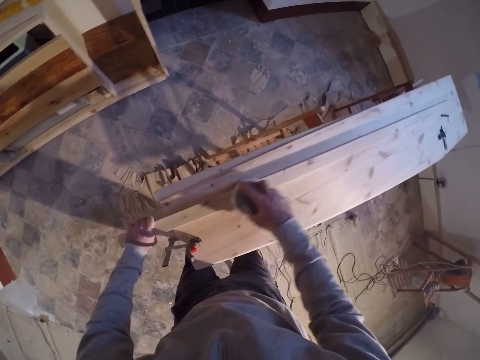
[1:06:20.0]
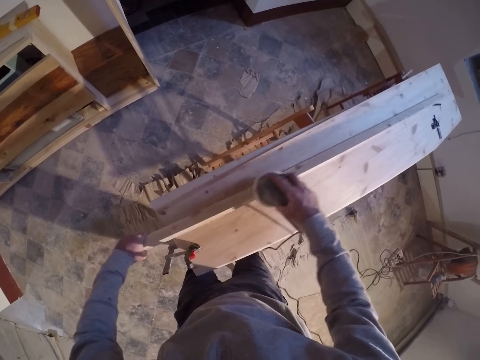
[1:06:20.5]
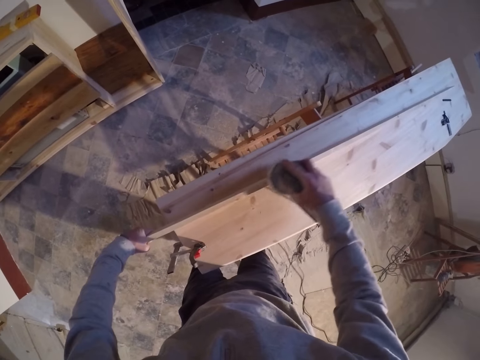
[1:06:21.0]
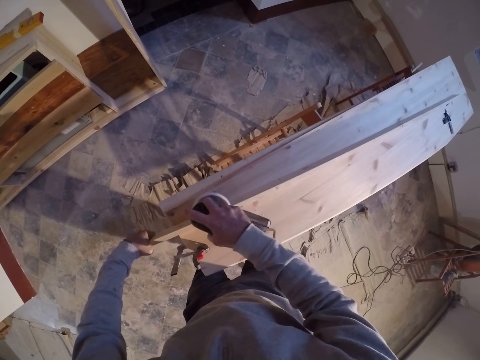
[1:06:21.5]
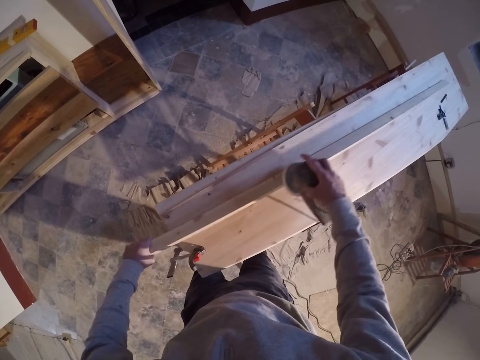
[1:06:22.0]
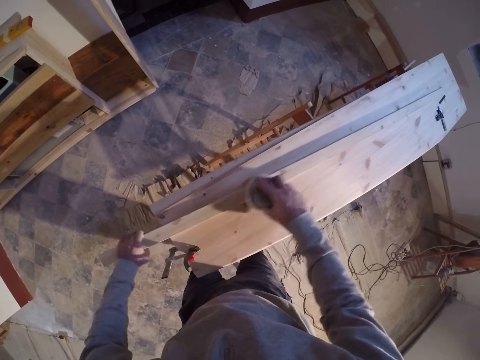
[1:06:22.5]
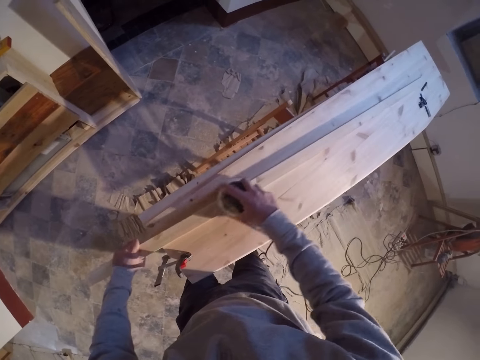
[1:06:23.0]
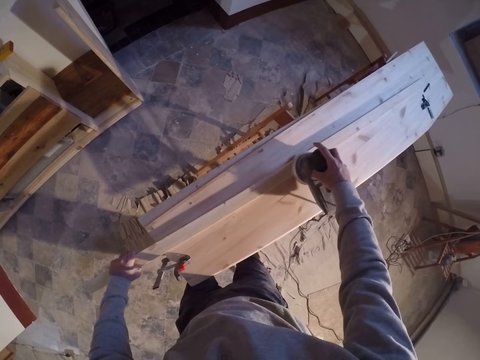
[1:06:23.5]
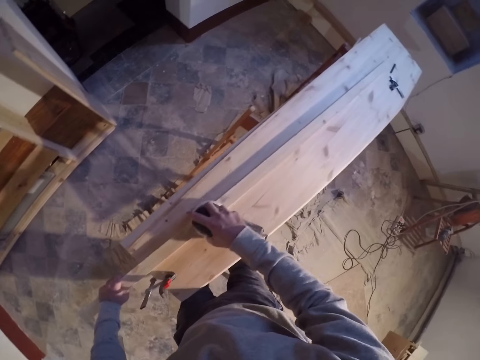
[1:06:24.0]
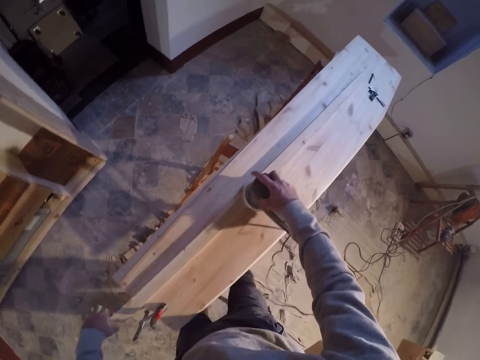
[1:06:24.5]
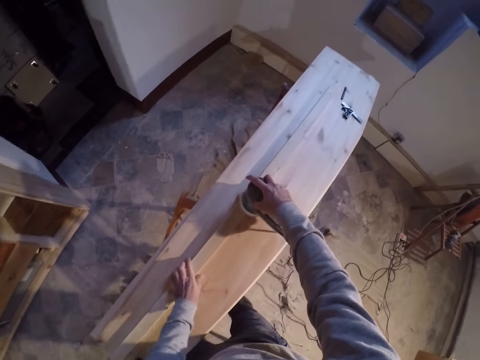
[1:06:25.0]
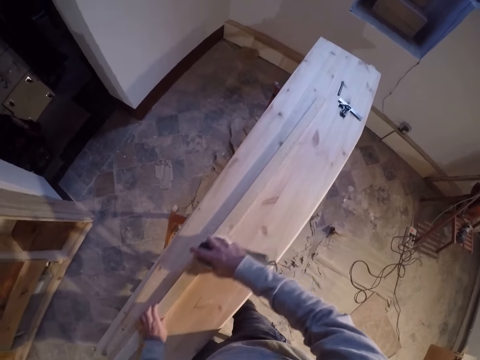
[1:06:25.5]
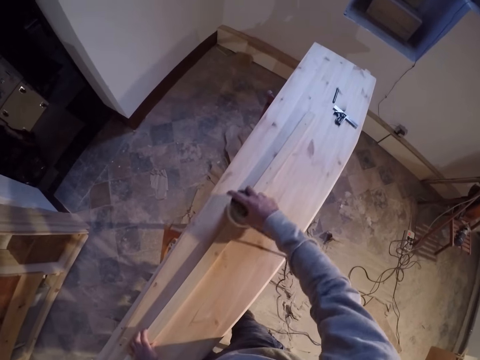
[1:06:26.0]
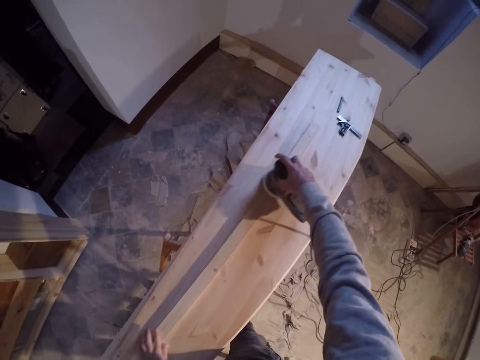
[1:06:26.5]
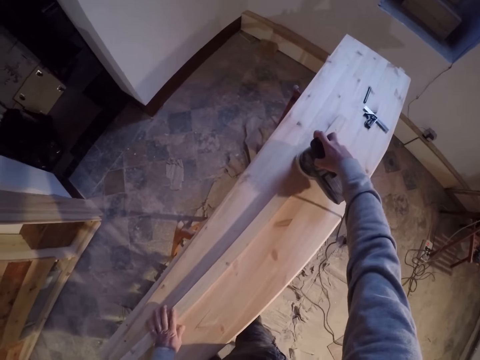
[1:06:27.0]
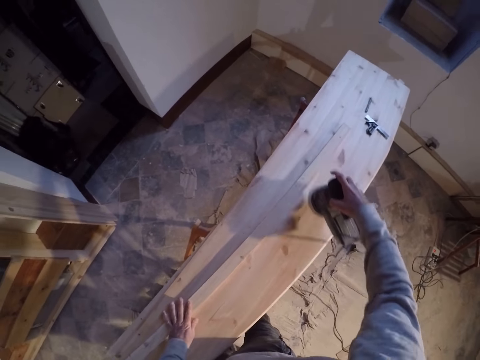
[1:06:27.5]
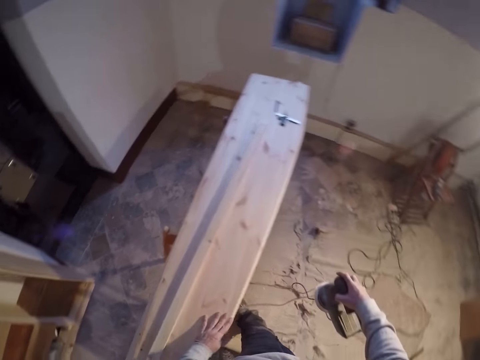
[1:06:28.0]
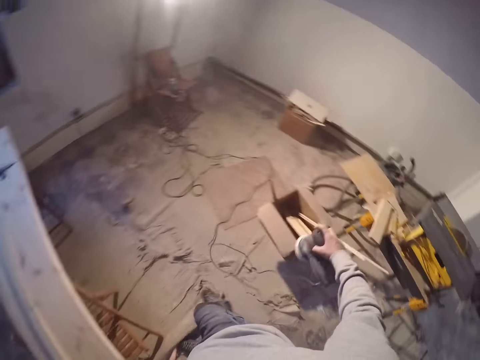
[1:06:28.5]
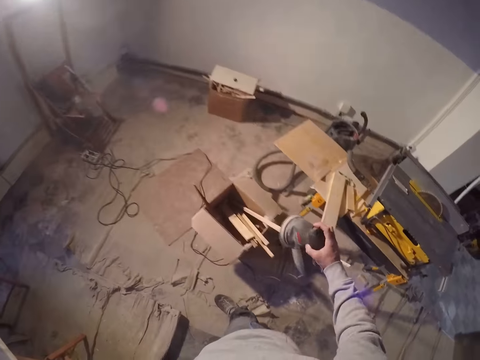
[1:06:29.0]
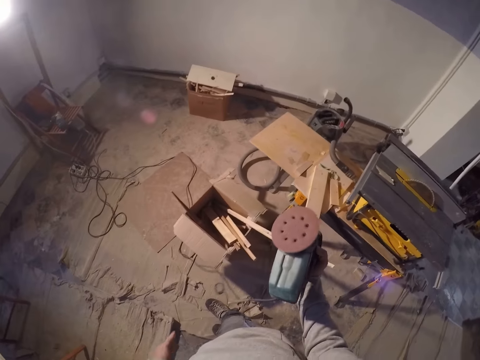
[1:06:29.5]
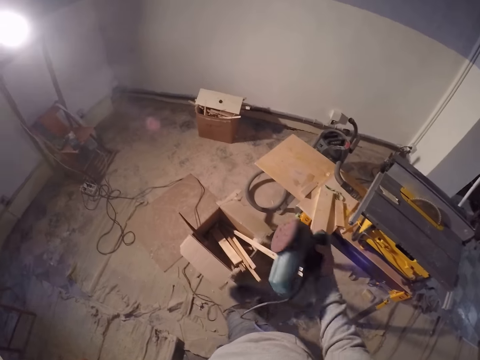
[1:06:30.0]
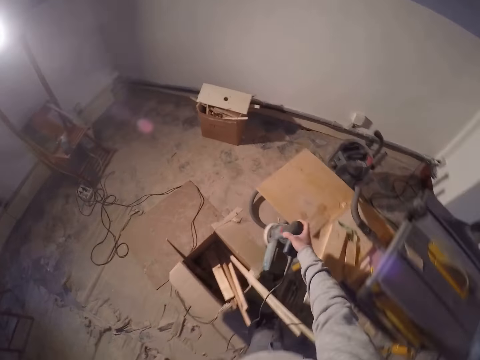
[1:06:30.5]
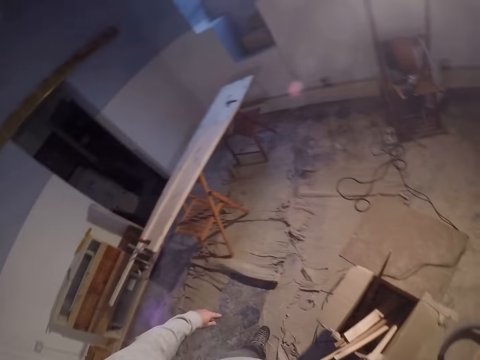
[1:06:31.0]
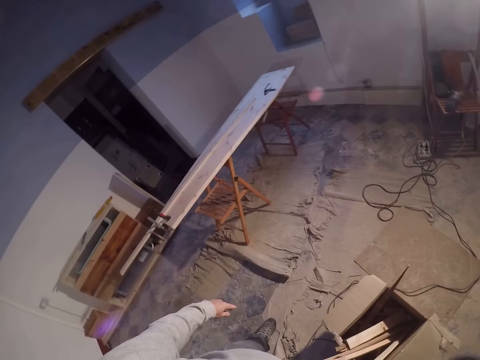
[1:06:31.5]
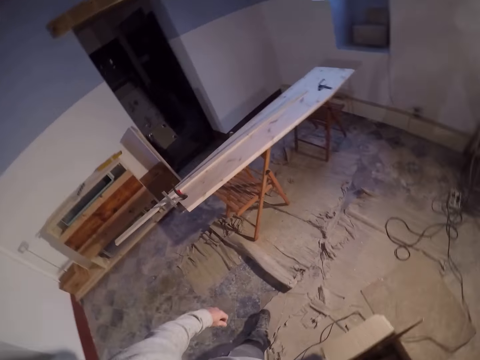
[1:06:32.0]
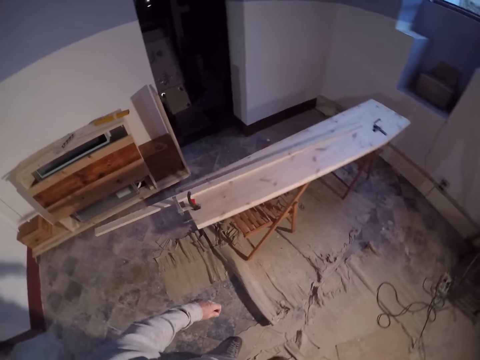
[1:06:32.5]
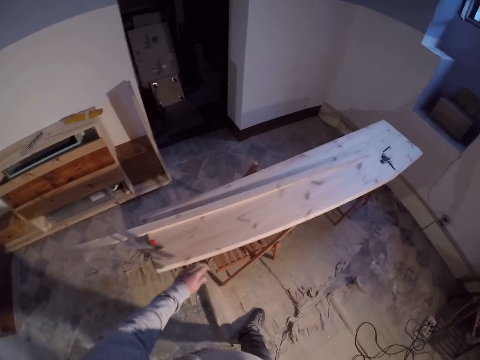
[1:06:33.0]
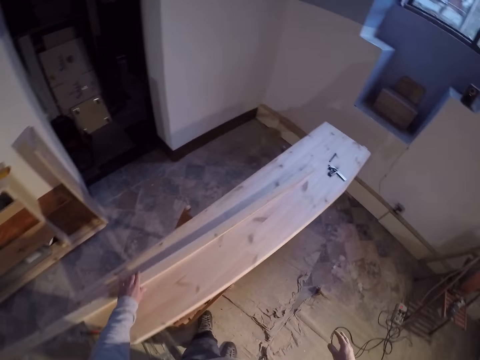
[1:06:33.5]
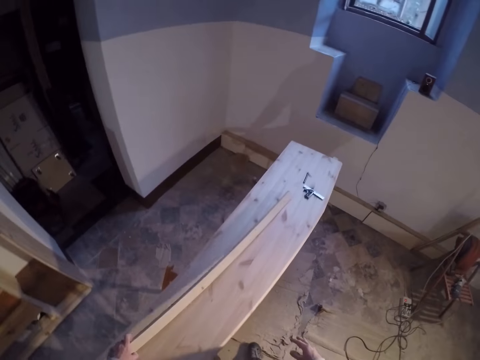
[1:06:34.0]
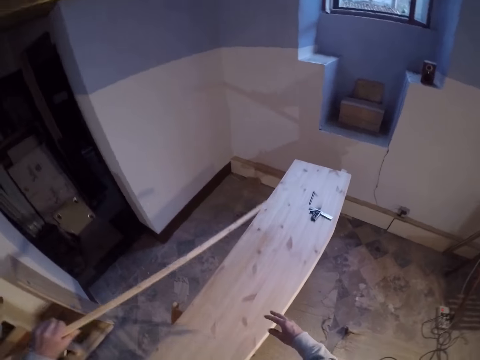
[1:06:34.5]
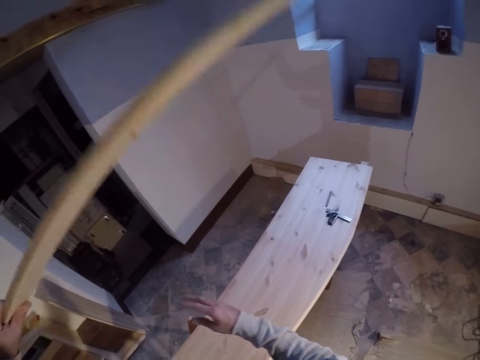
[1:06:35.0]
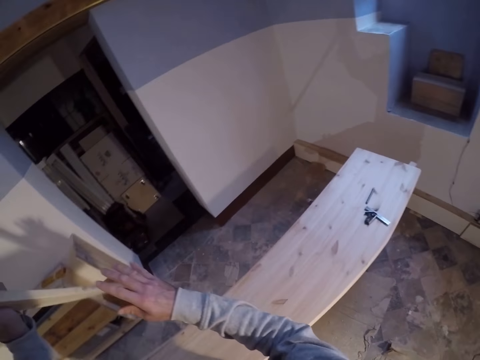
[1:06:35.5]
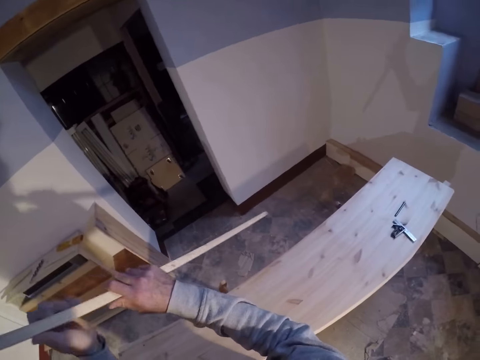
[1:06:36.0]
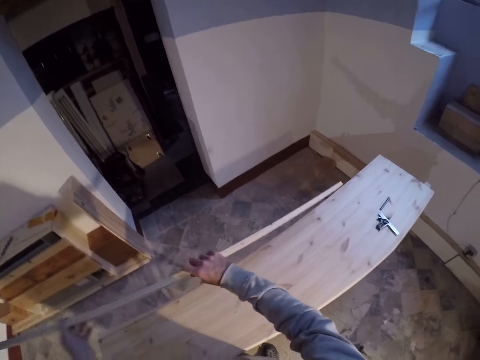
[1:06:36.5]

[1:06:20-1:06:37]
The camera wearer moves his hand on the wood. He turns to the other side. He looks at the sander. He places the wood sander on a workbench on the right with his right hand. He looks on the other side. He walks towards the stand. He carries the piece of wood on the lumber with his left hand. He lifts the wood. He holds the wood with both hands.

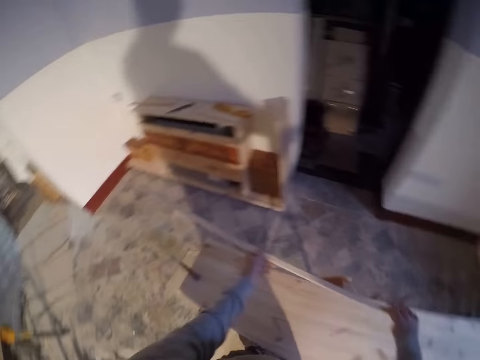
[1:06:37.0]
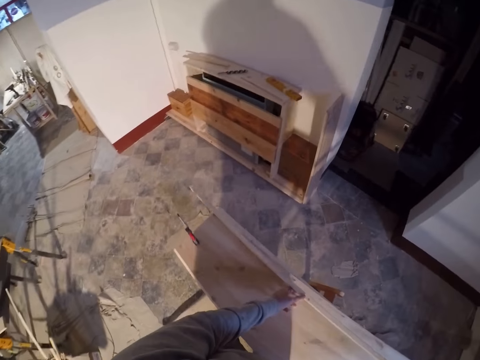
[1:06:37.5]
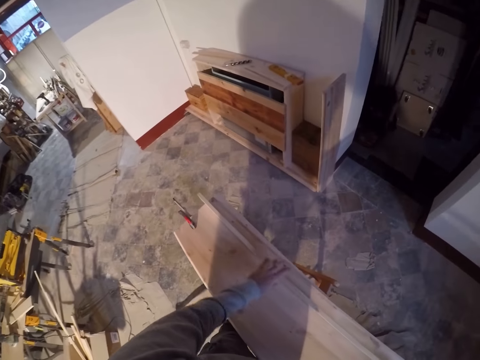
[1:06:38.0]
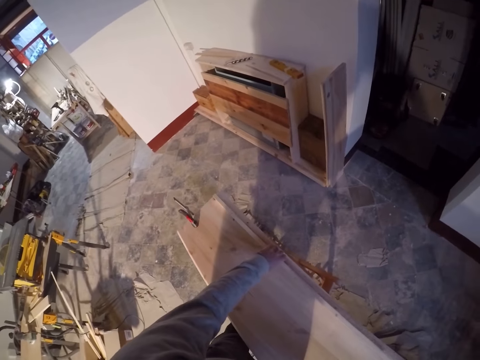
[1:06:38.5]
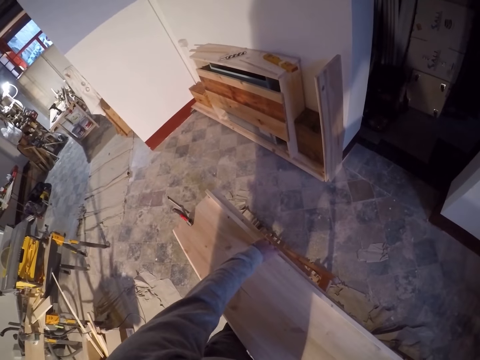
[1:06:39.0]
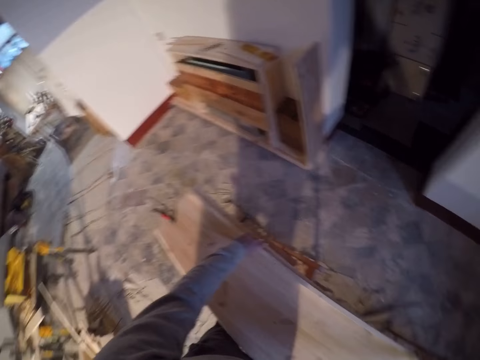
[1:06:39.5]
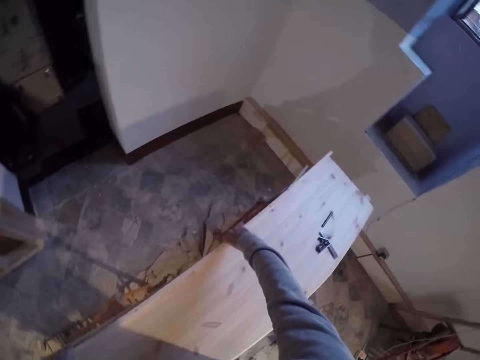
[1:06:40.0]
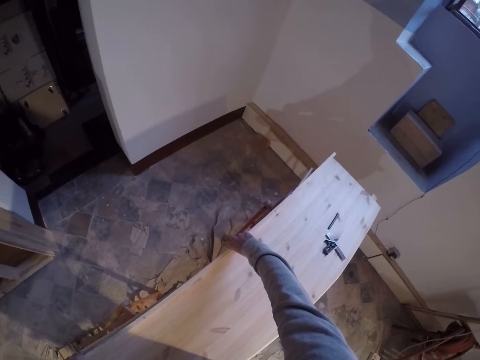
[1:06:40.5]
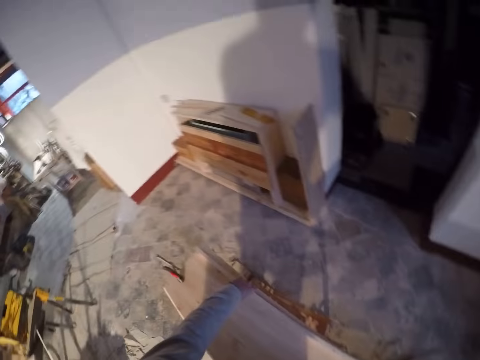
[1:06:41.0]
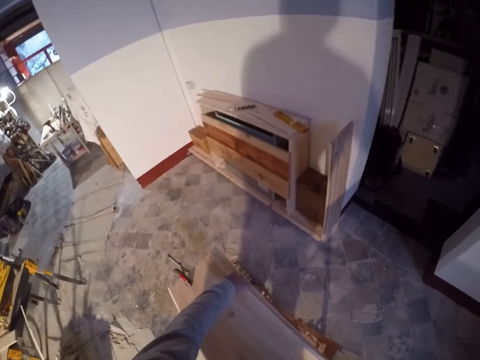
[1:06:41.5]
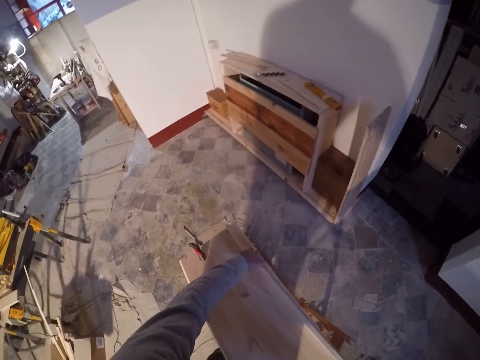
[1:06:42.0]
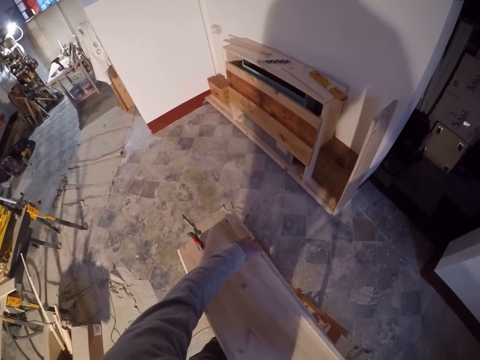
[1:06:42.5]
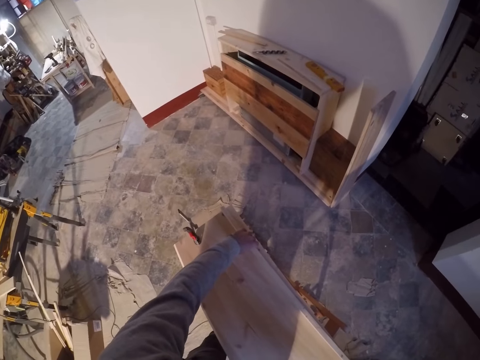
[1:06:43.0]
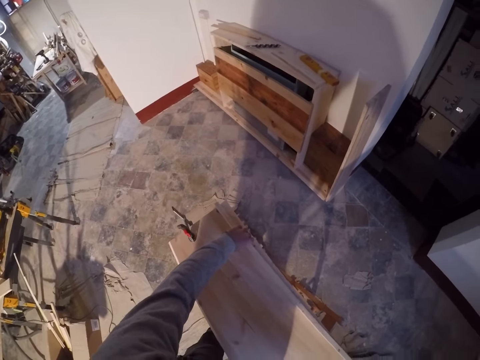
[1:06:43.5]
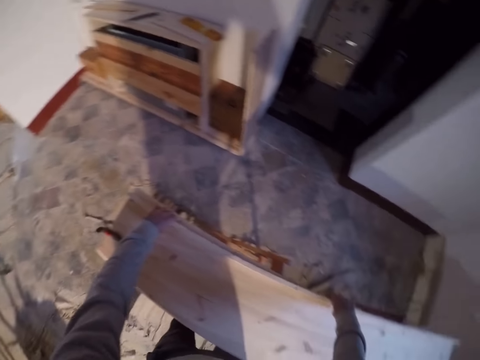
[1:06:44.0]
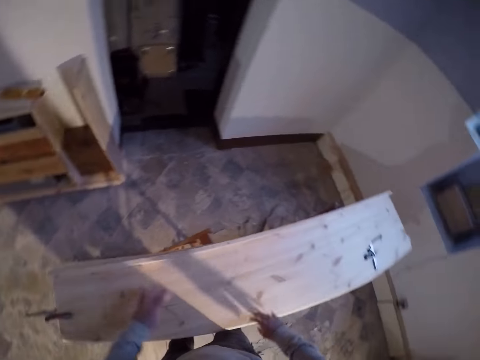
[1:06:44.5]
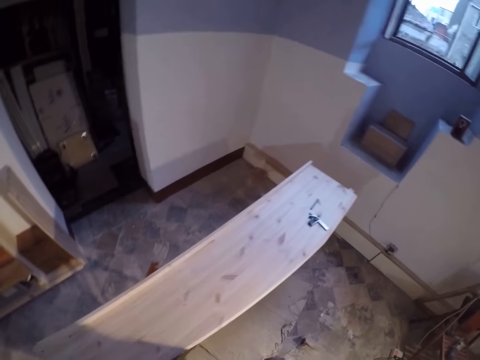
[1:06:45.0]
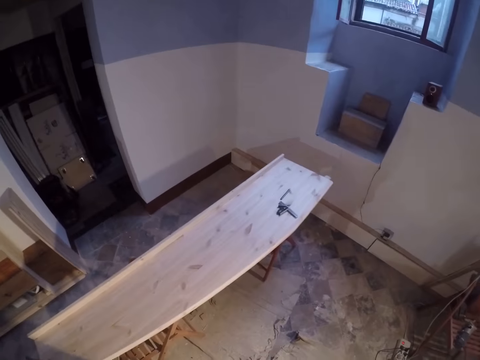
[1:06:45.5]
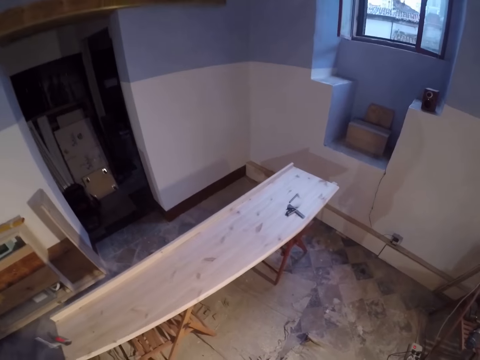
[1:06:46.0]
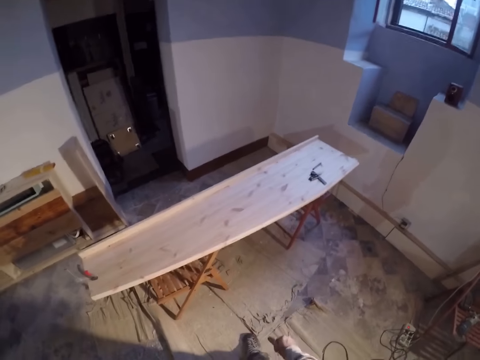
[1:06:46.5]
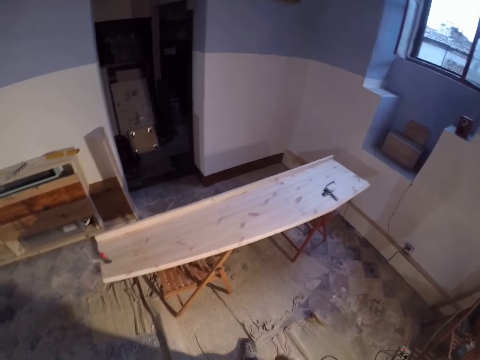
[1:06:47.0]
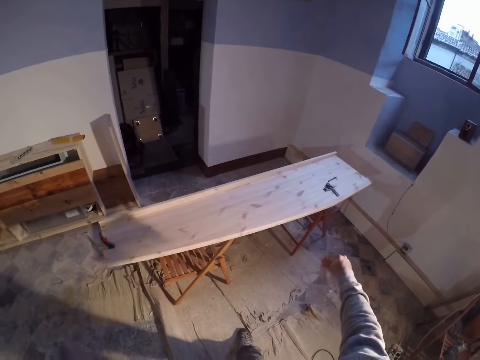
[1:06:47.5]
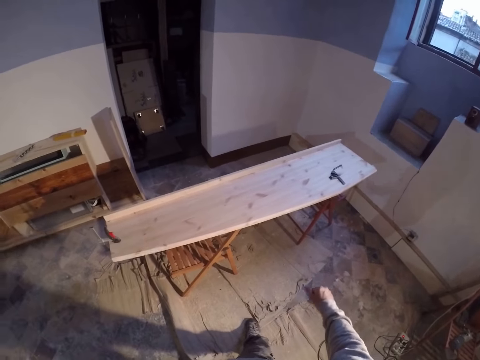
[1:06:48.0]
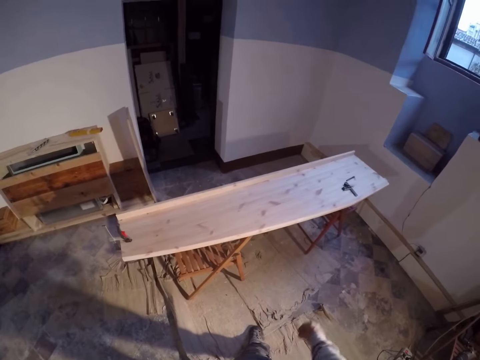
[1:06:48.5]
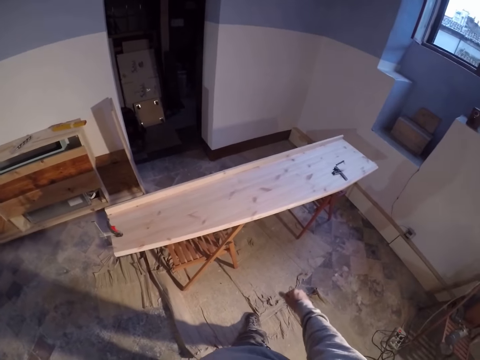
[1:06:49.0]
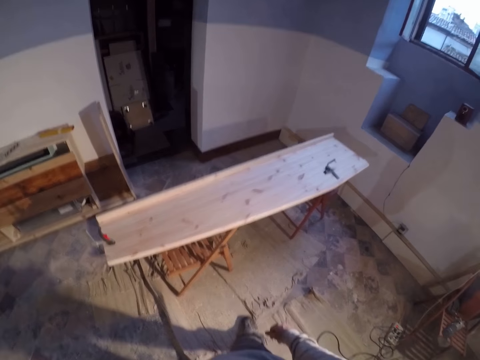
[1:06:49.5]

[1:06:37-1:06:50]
The camera wearer places the piece of wood on the lumber with both hands. He looks at the wood. He stretches his hand.
